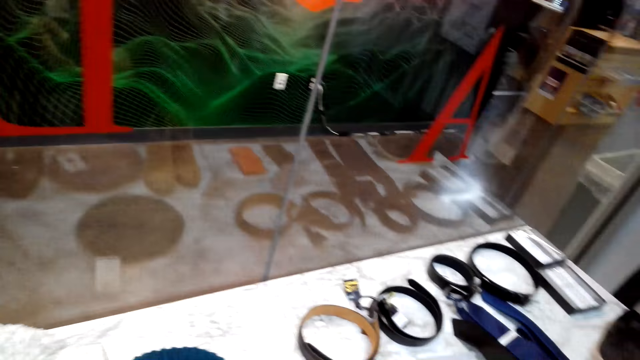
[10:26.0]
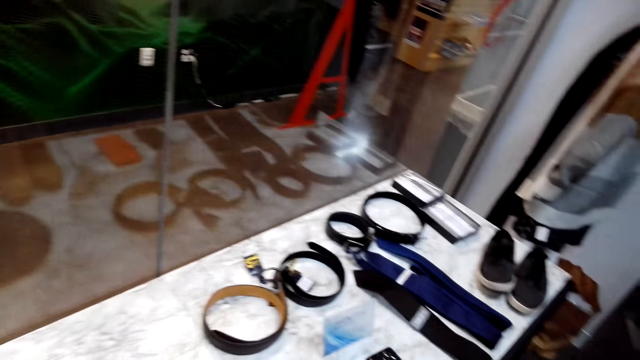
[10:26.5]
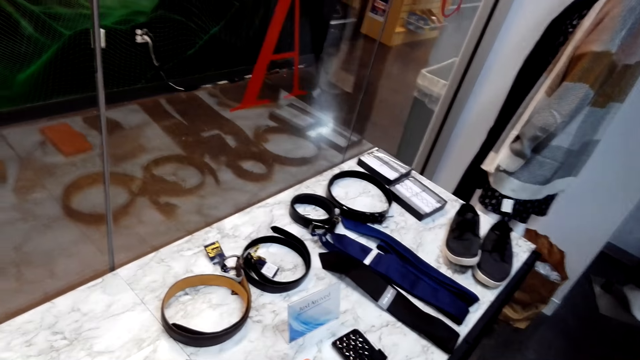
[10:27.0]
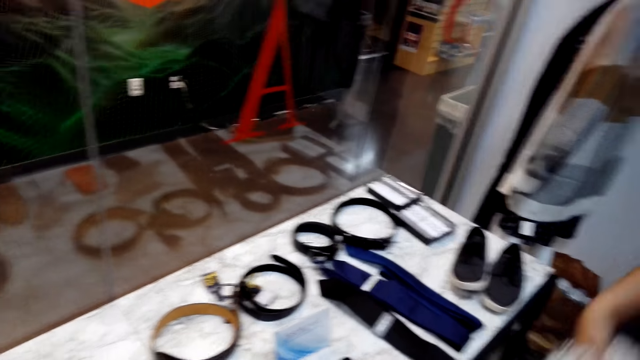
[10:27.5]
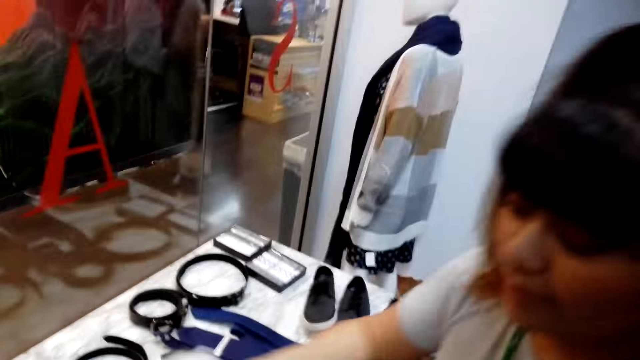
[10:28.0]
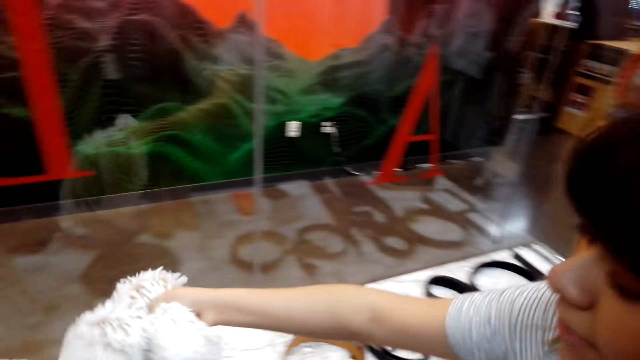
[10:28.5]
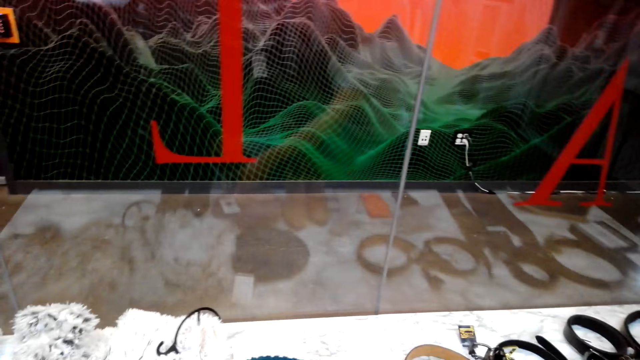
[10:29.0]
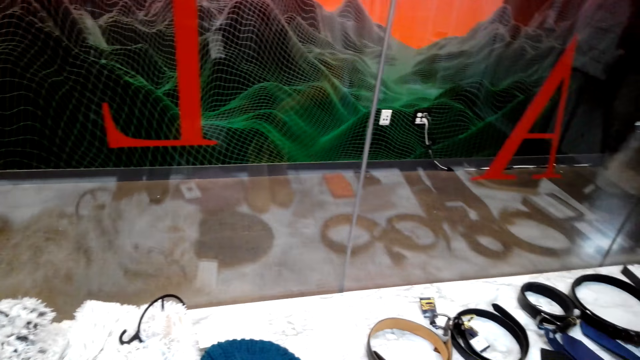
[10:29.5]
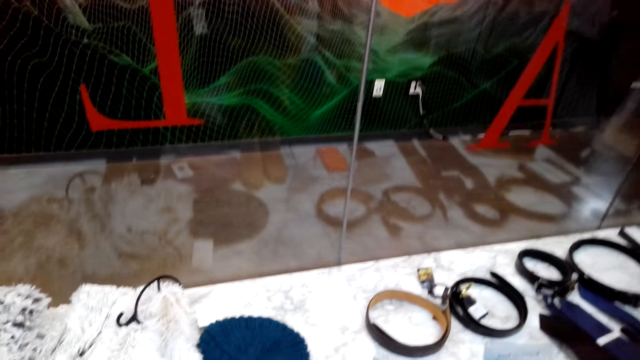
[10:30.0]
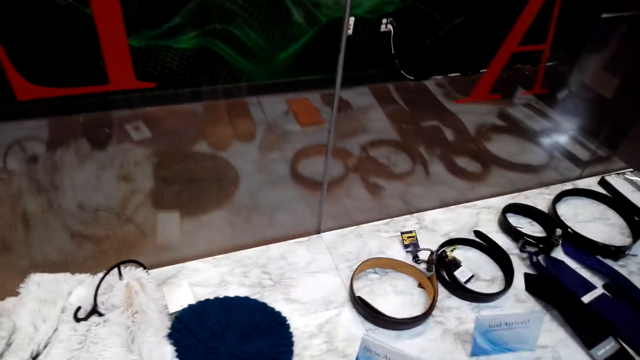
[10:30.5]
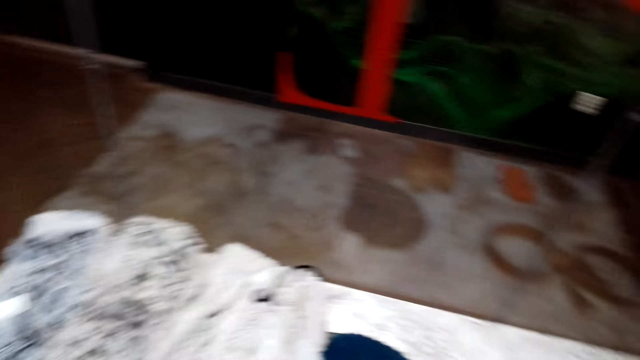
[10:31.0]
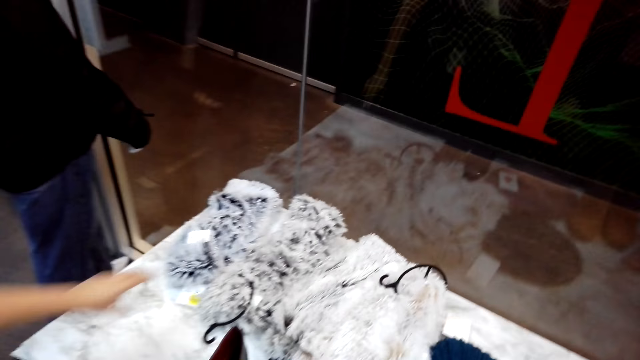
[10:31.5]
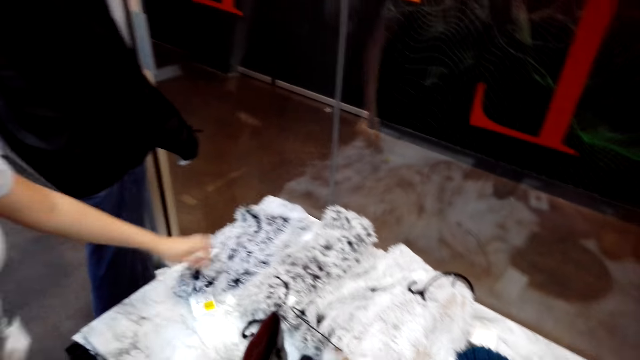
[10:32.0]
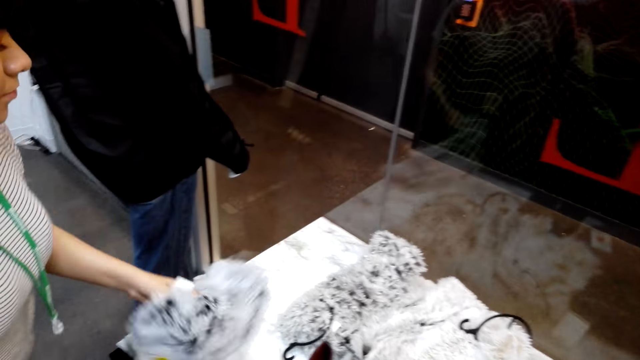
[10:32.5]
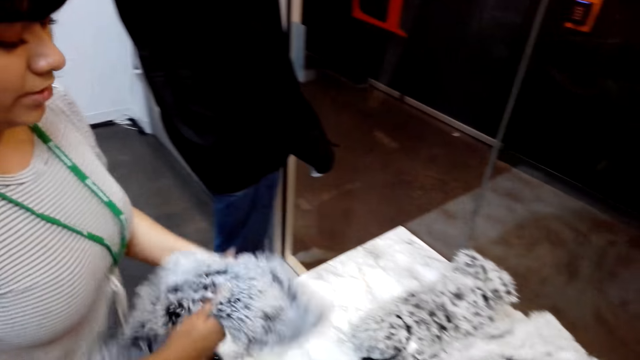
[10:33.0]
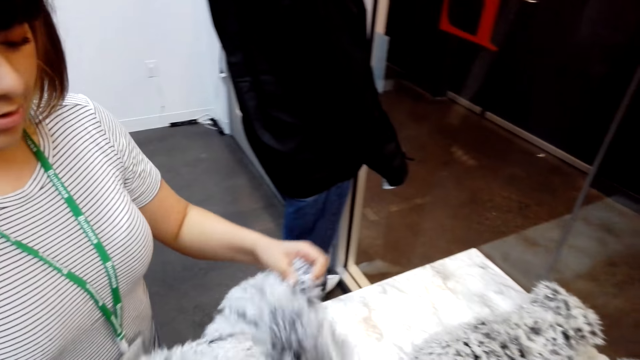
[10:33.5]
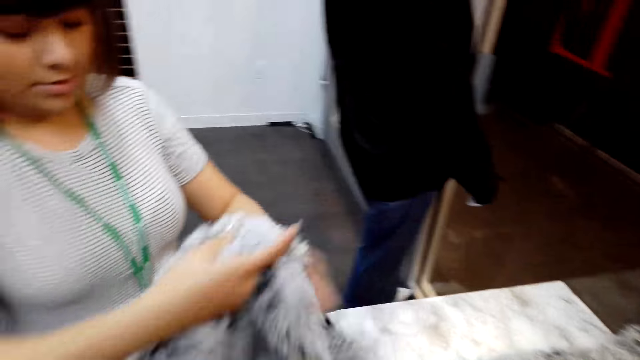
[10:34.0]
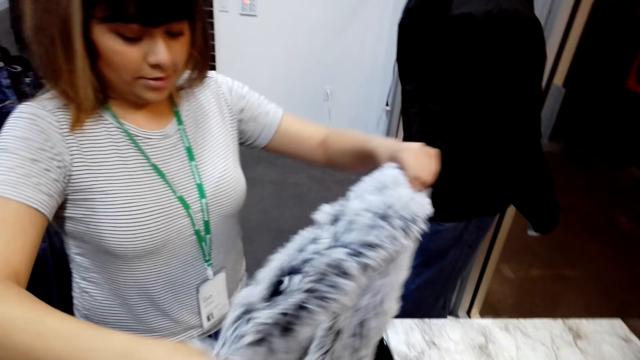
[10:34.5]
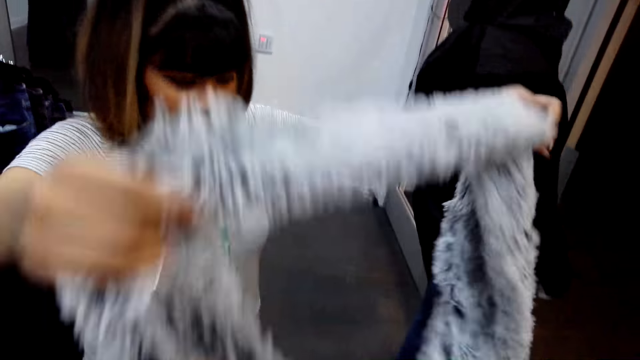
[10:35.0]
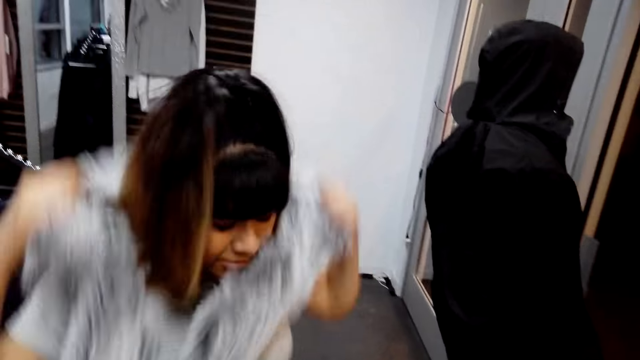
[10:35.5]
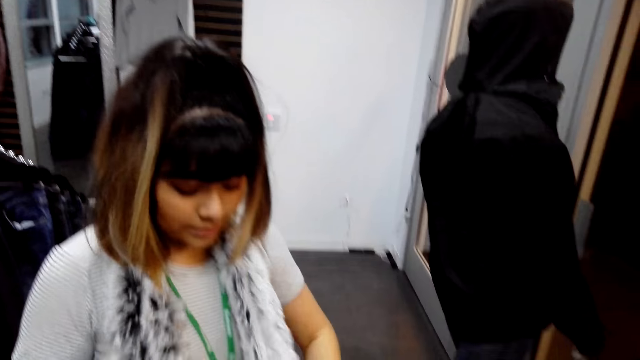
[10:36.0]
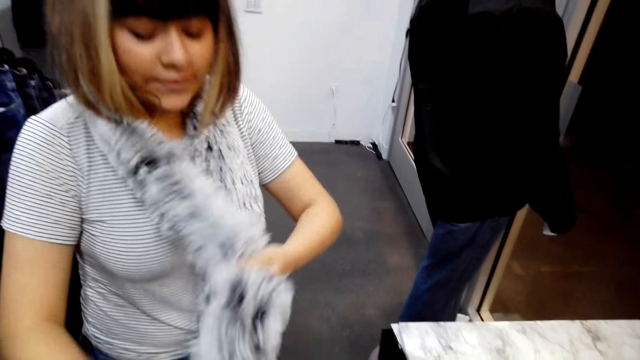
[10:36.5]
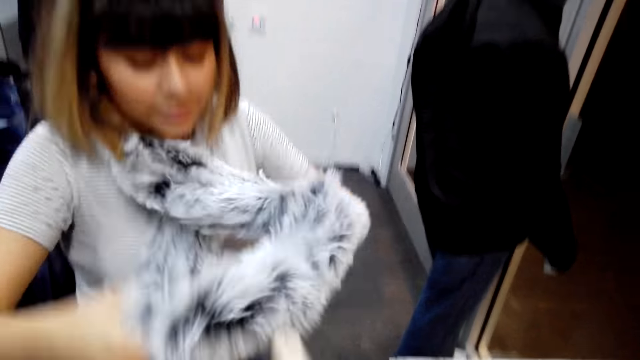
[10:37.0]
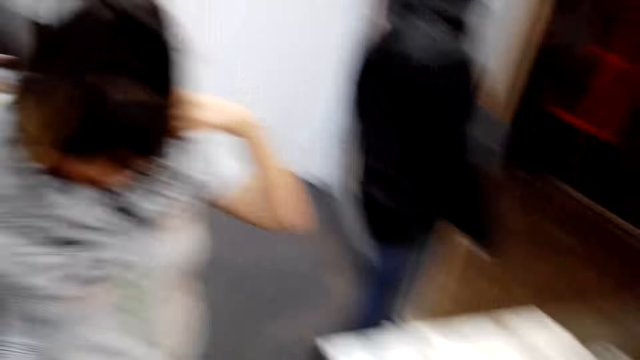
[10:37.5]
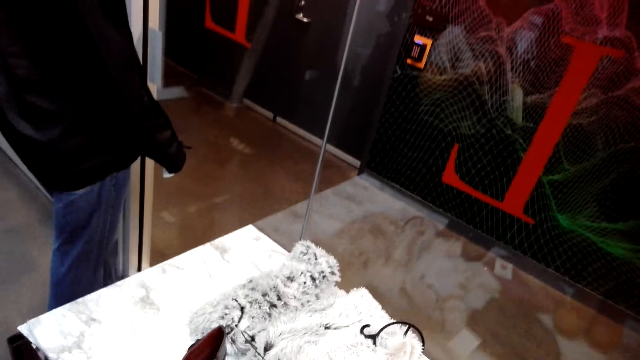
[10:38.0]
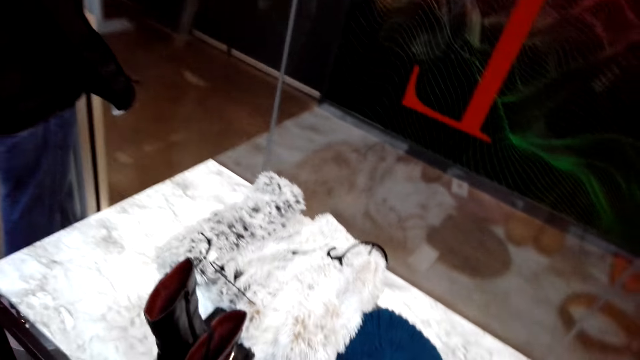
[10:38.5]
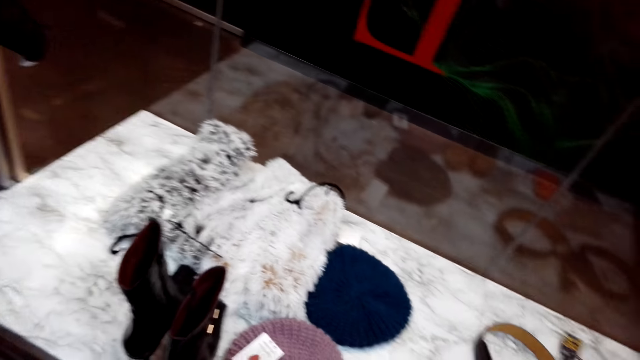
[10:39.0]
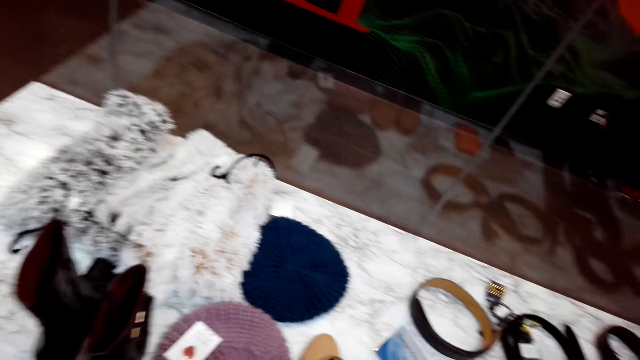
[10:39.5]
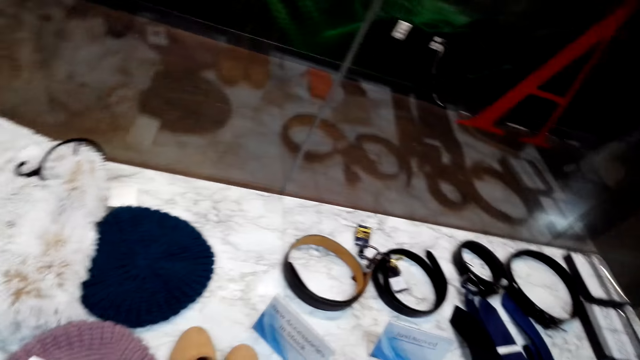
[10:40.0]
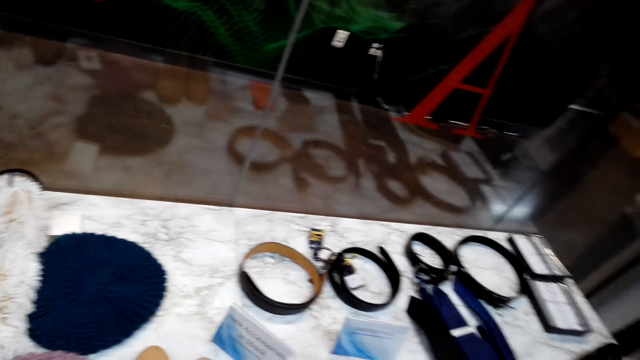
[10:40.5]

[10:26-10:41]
The camera wearer stares at the belt. A lady drops the scarf. The camera wearer stares at the scarves. The lady picks up another scarf with the left hand, holds the scarf with both hands and puts on the scarf. The camera wearer stares at the scarves.

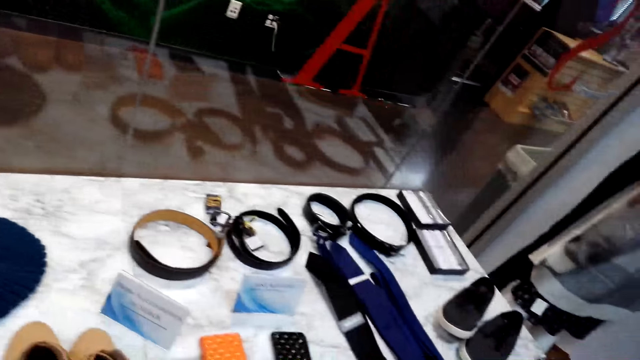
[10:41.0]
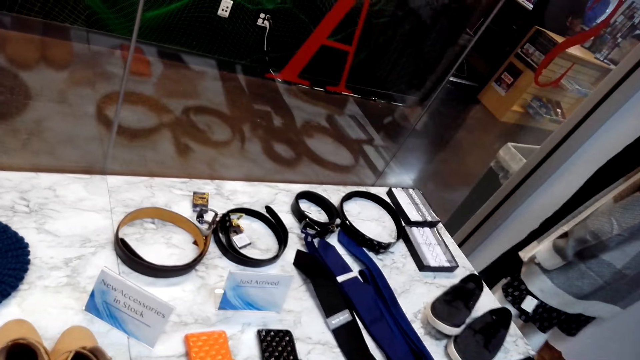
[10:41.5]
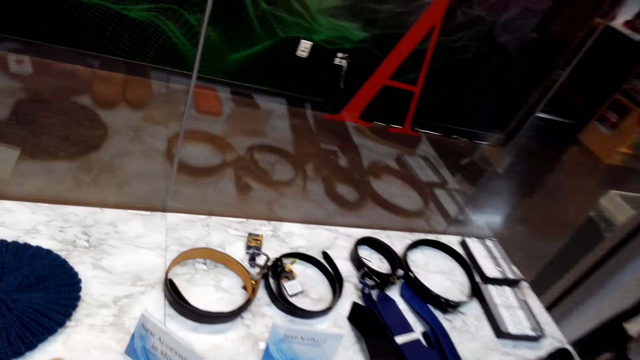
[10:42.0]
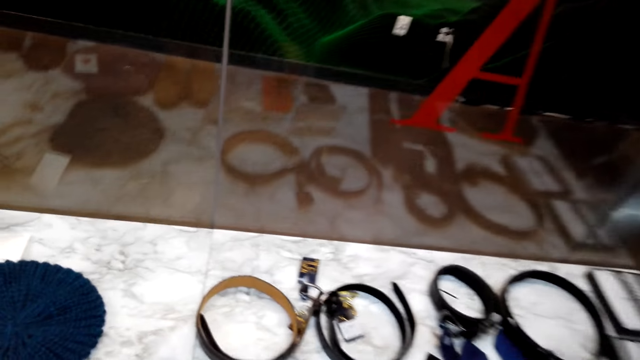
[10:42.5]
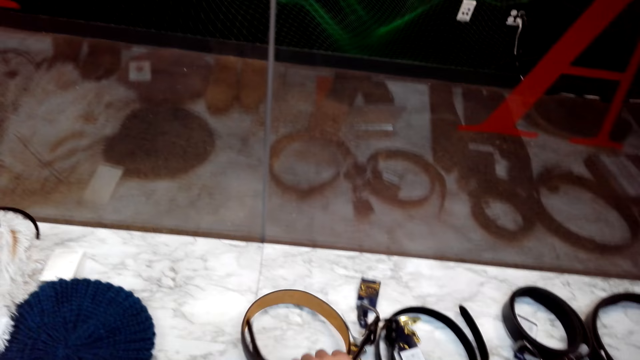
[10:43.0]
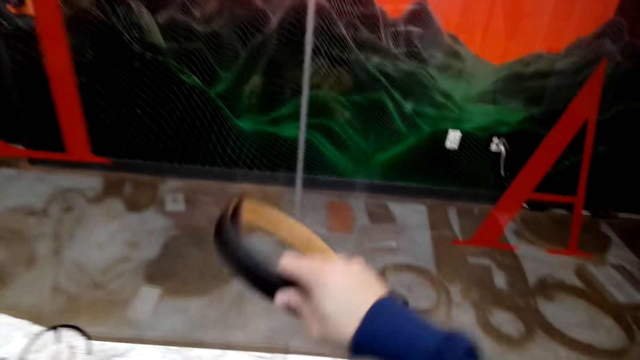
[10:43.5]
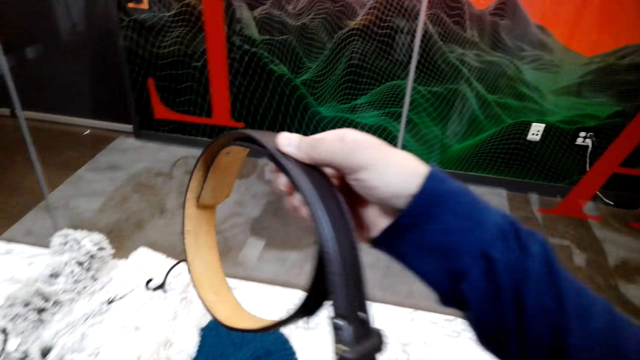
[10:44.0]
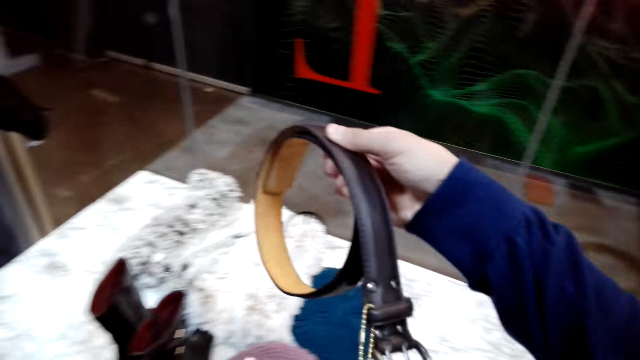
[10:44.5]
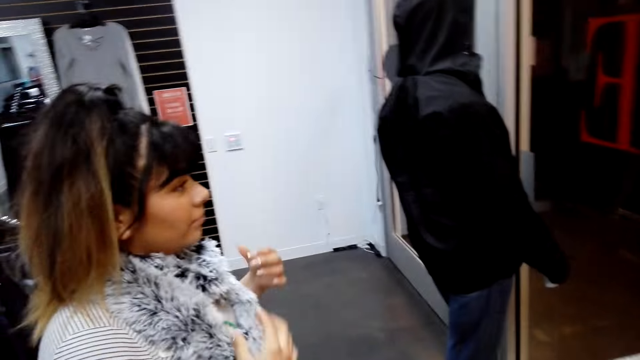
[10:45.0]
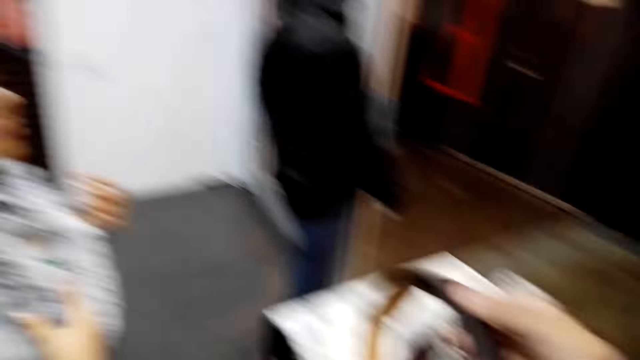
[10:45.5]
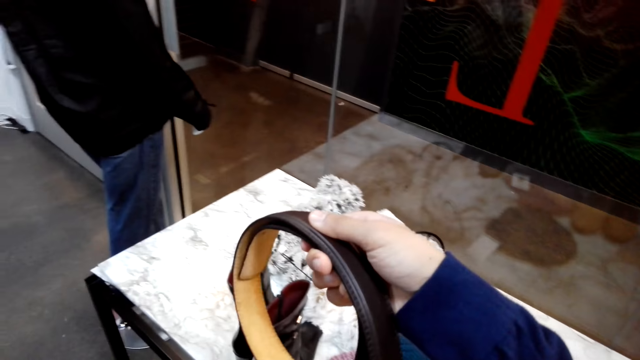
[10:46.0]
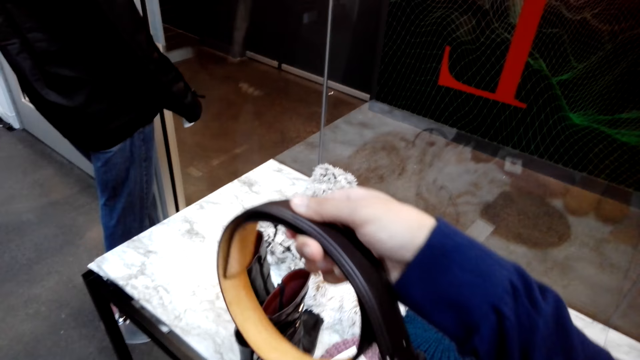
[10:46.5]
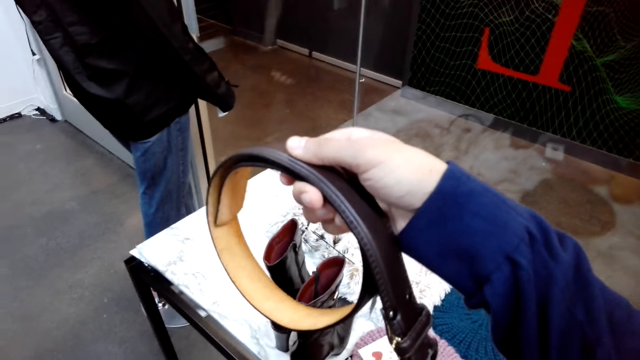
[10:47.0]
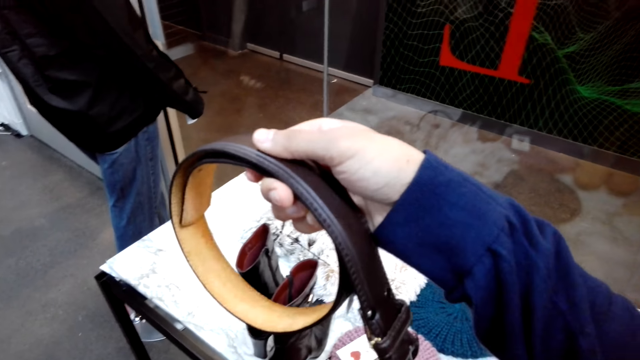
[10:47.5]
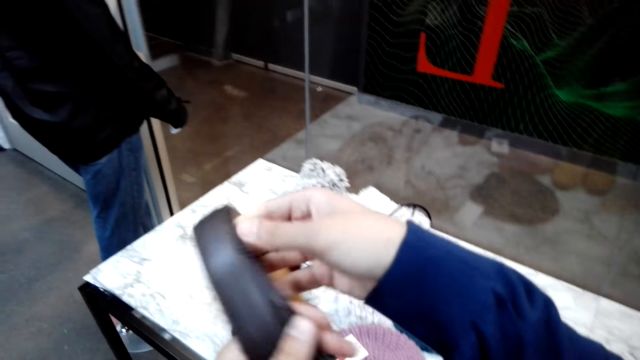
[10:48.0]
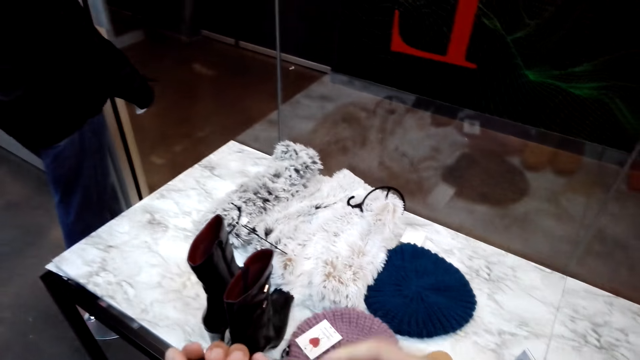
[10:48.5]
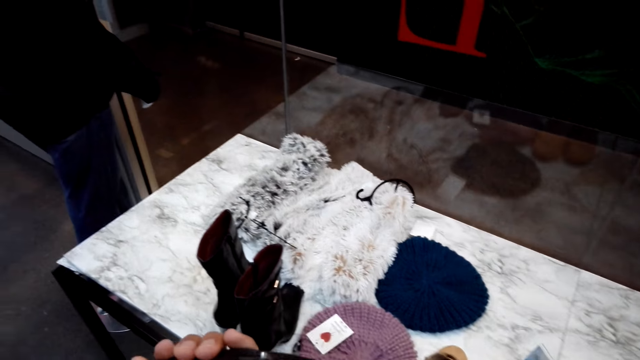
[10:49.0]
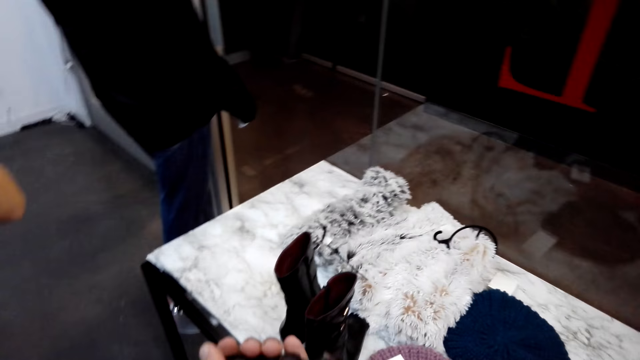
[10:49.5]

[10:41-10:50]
The camera wearer stares at the belt. They pick up the belt with the right hand. They stare at the belt. They stare at a lady. They stare at the belt.
